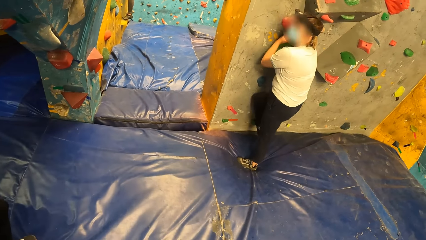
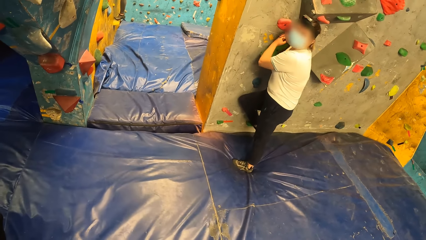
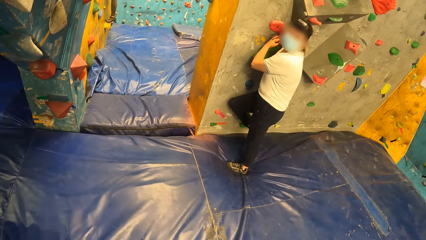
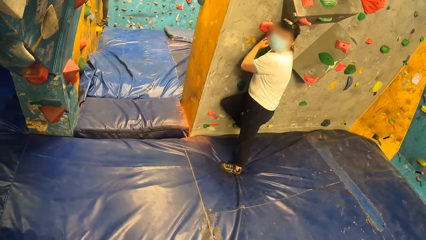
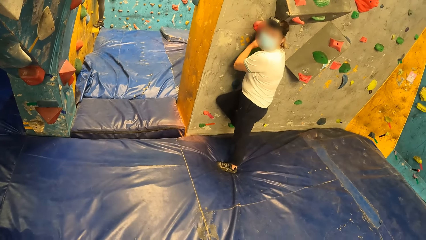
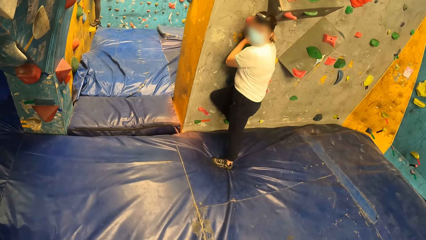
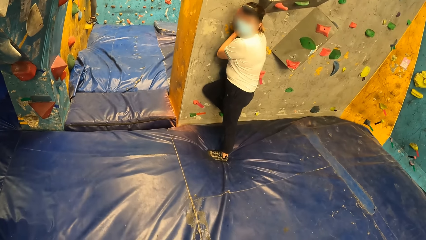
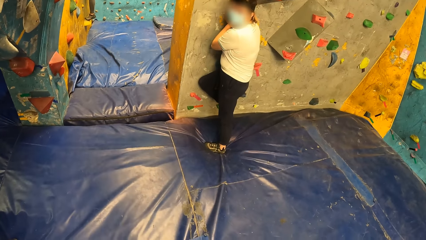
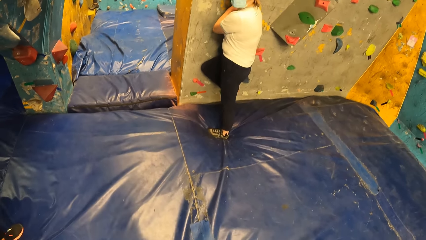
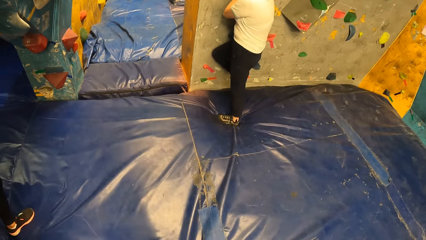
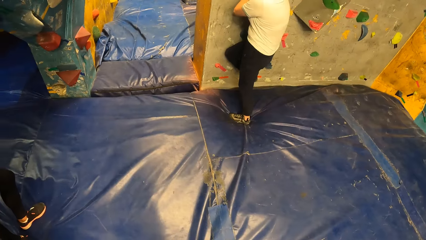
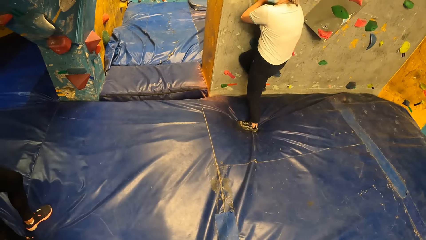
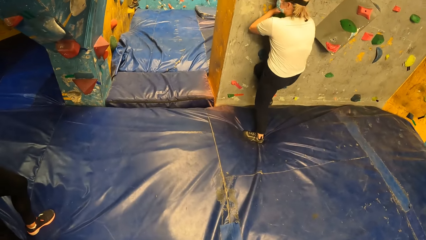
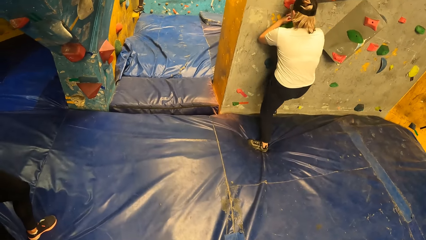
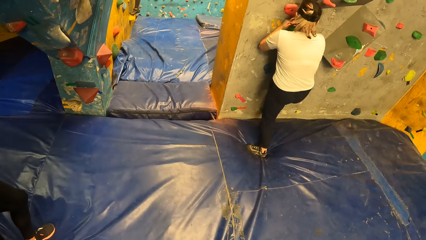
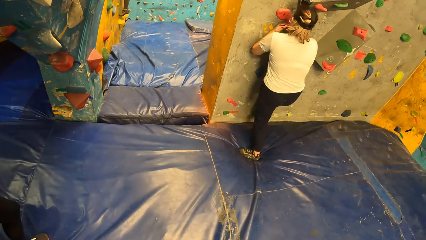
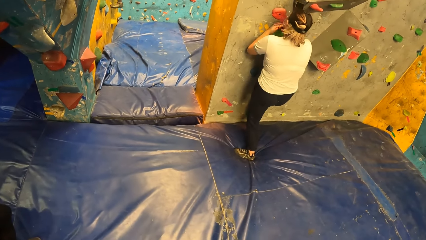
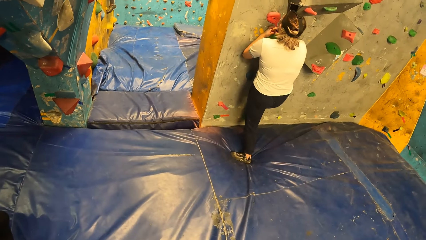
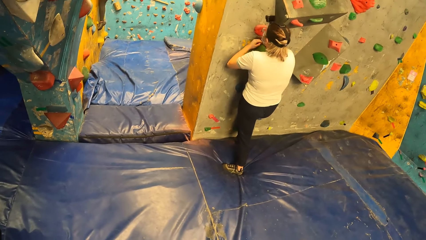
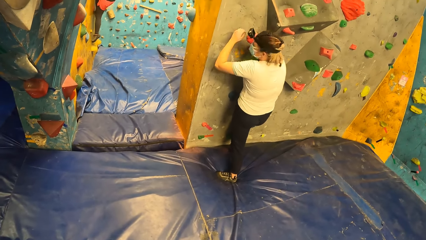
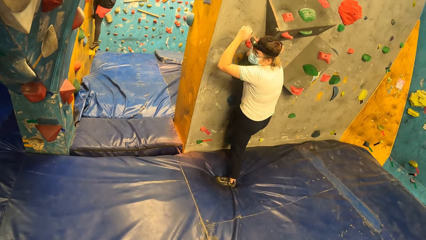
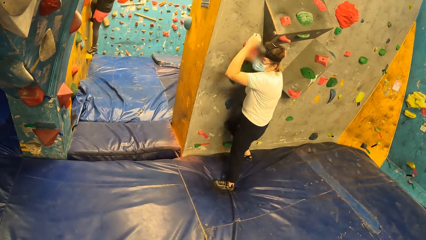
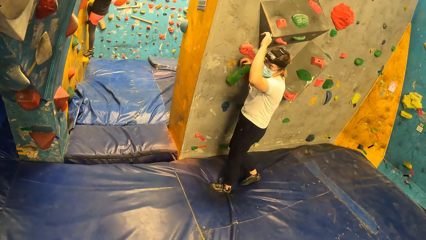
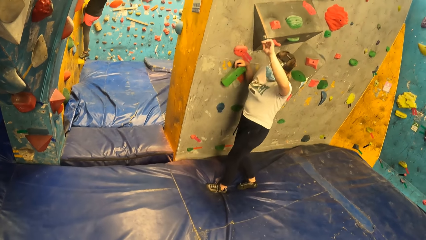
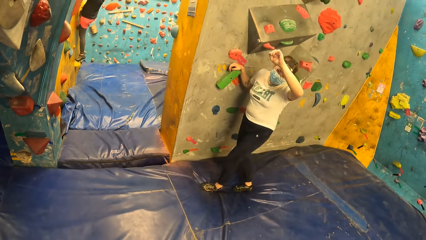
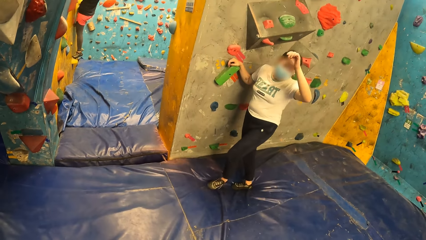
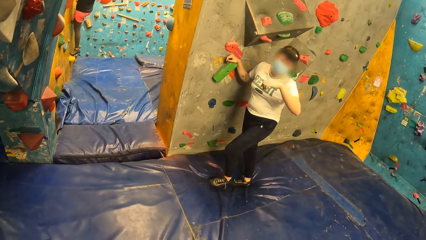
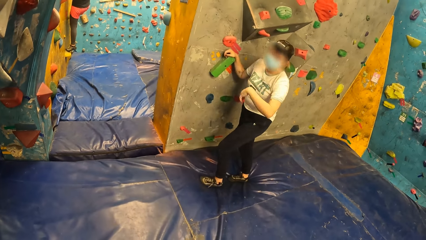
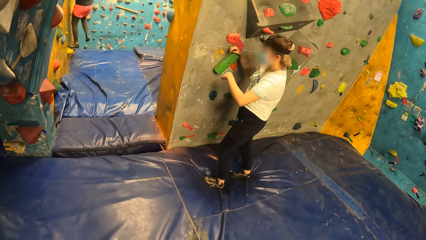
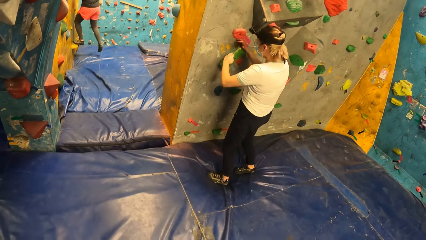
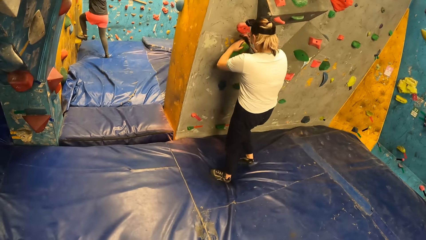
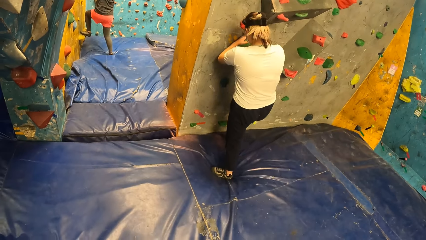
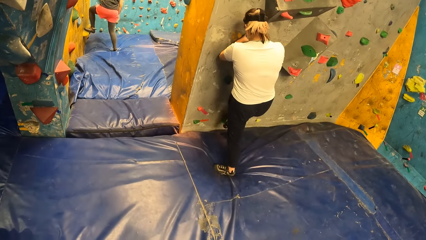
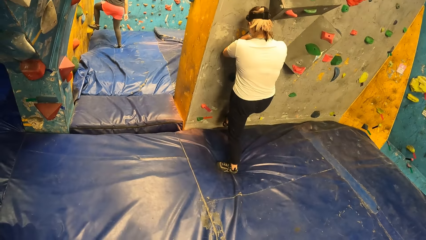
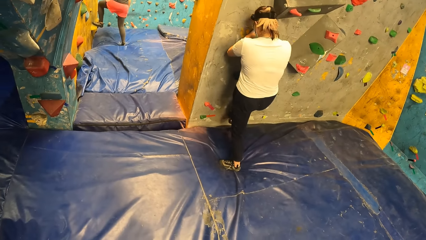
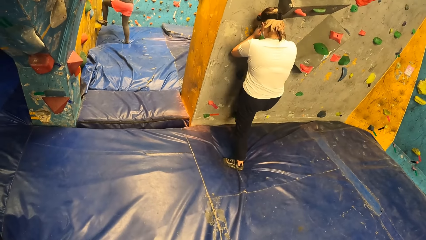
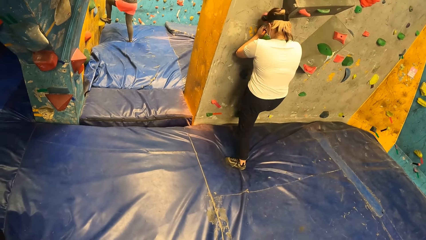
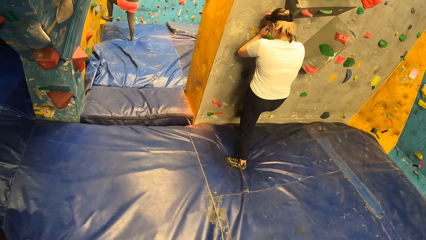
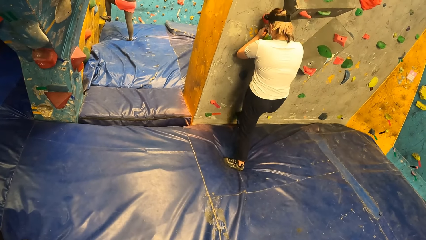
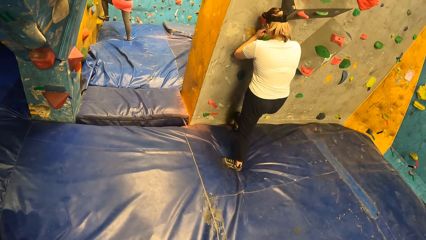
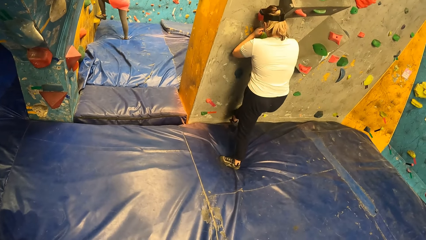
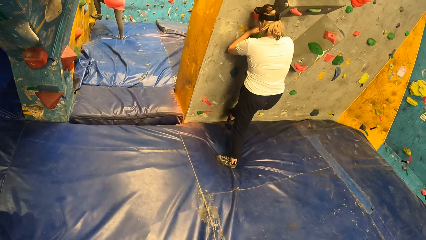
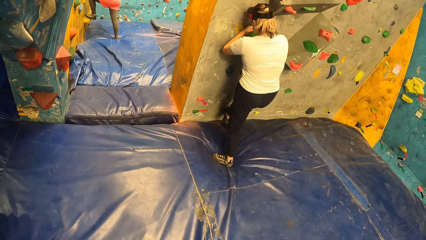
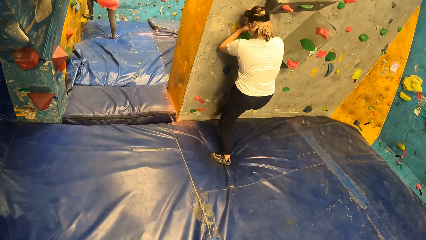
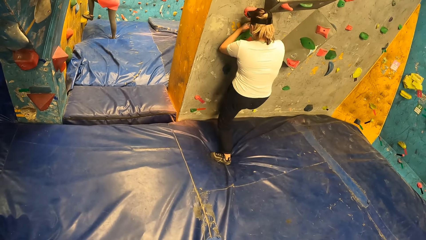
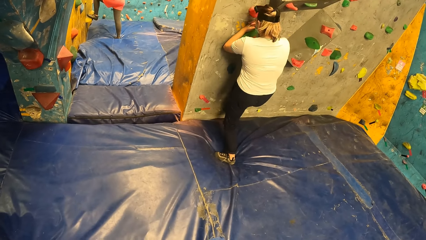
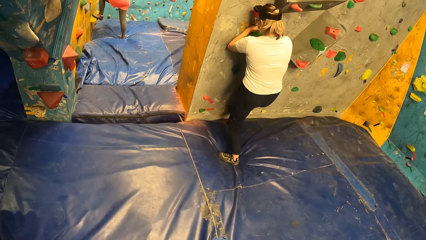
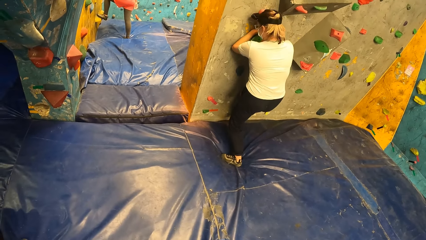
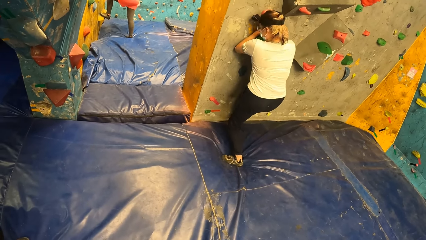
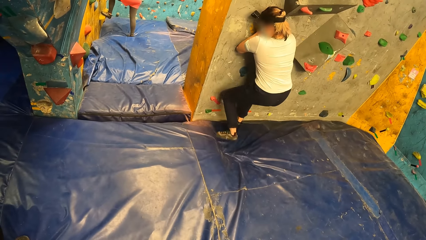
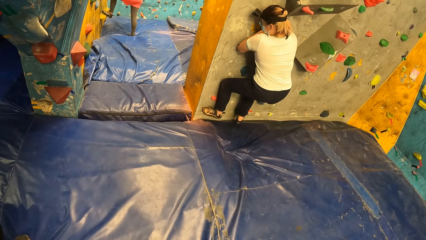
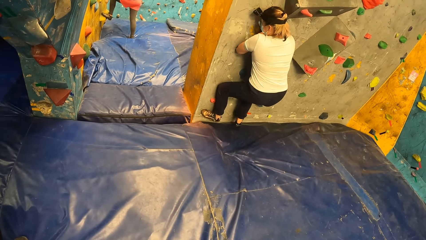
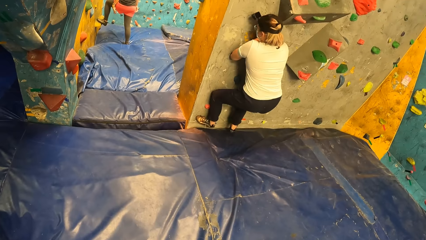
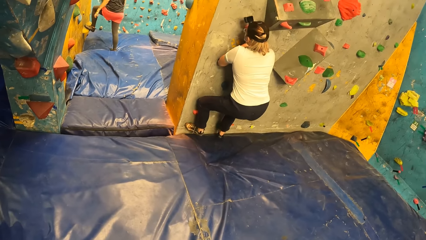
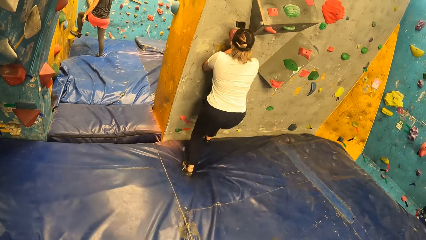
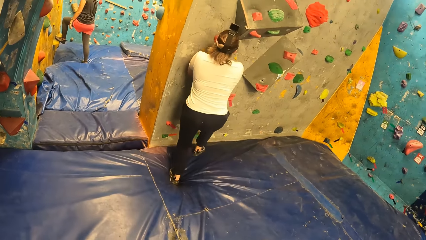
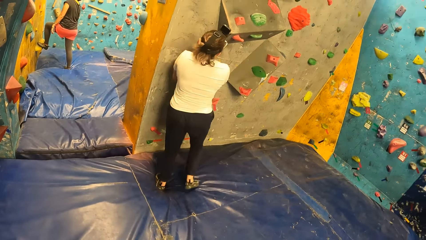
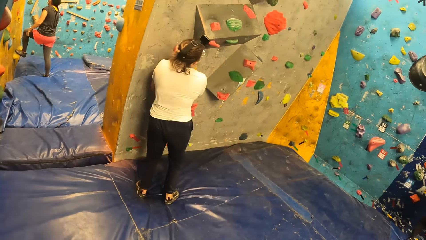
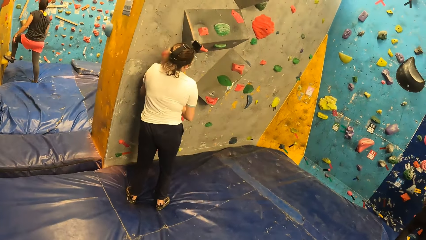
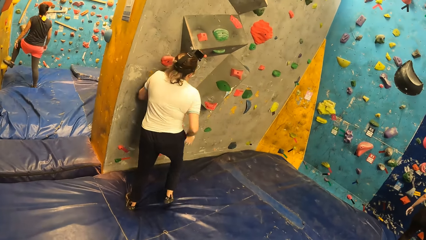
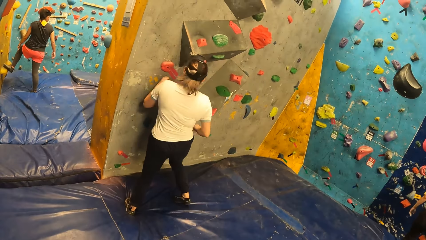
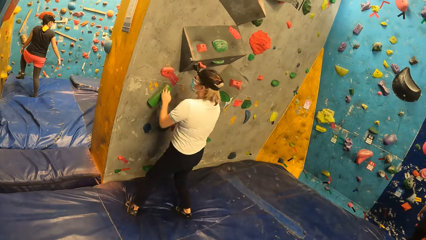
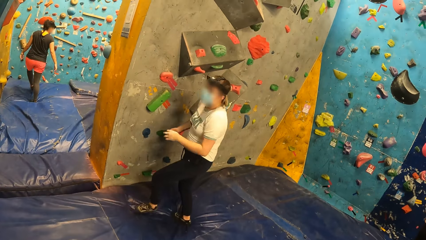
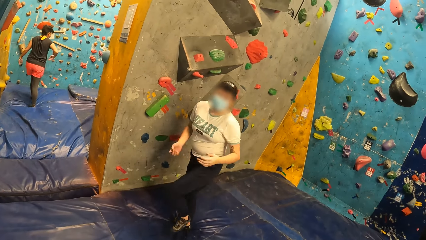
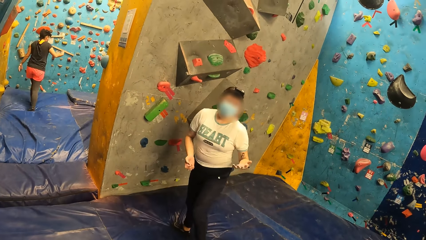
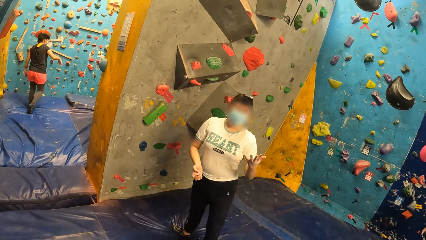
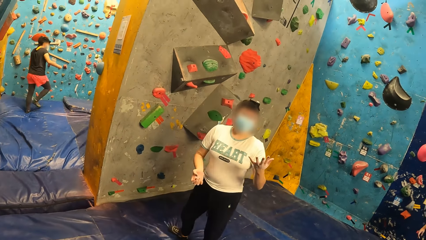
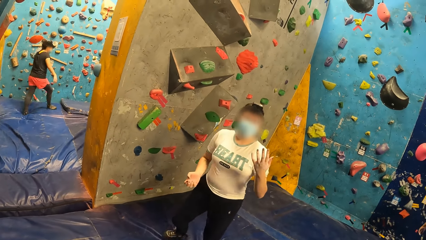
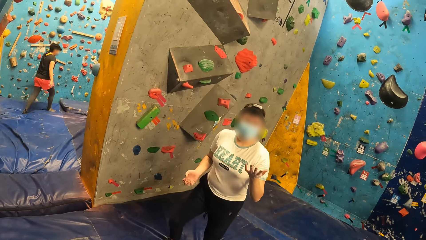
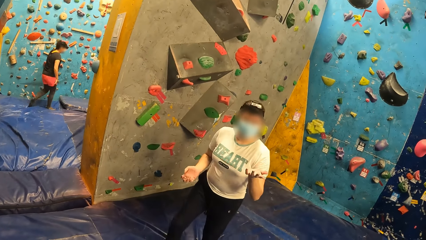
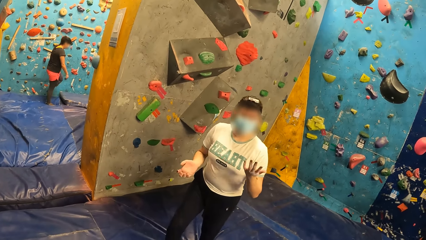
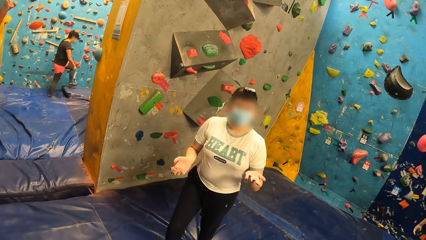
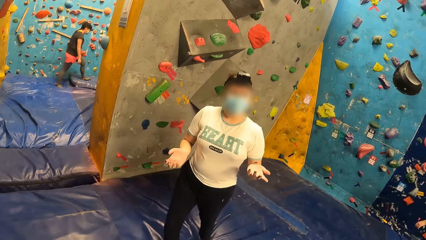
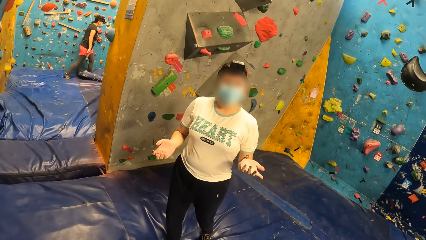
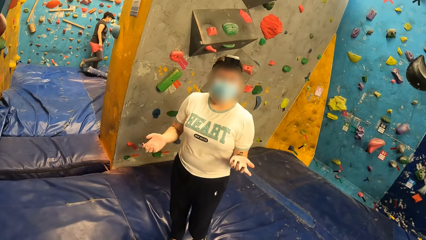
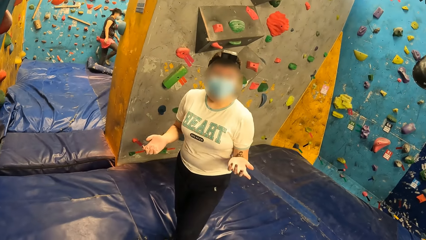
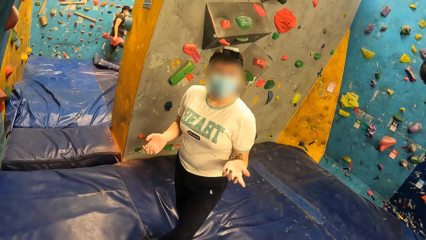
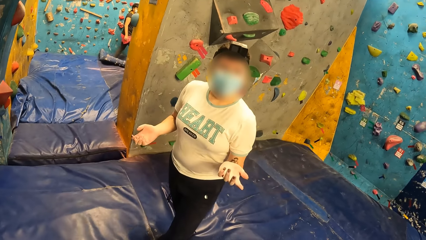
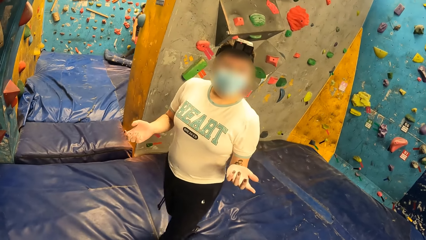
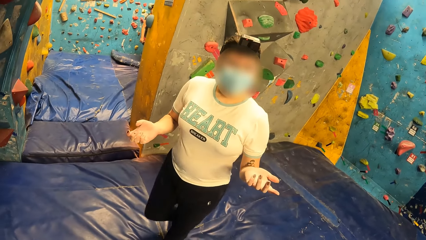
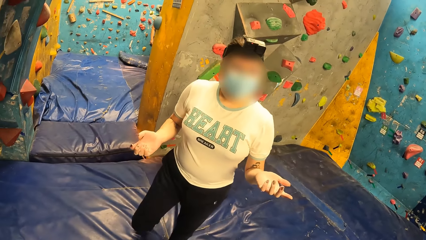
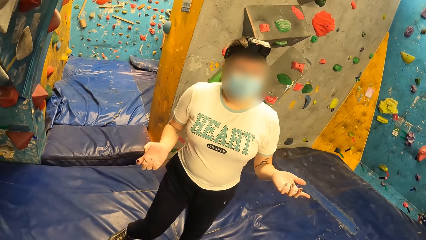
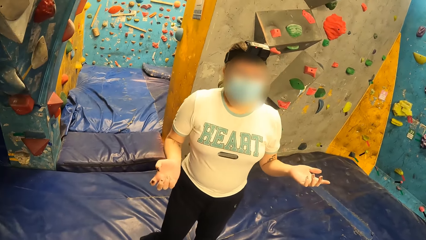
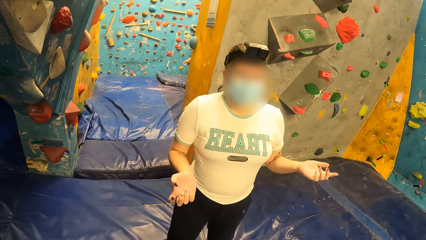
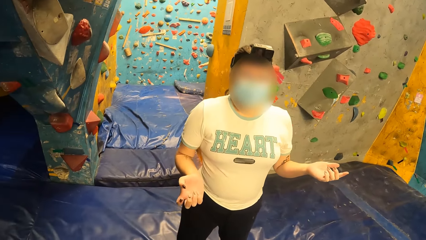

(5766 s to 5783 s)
A woman converses with the camera wearer and lifts her arm up. Another woman climbs down a climb wall. The first woman climbs the climb wall and climbs down the climb wall. The other woman shakes her hand in the climb wall room. The first woman converses with the camera wearer in the climb wall room. The other woman walks in the climb wall room. The first woman walks in the climb wall room.
